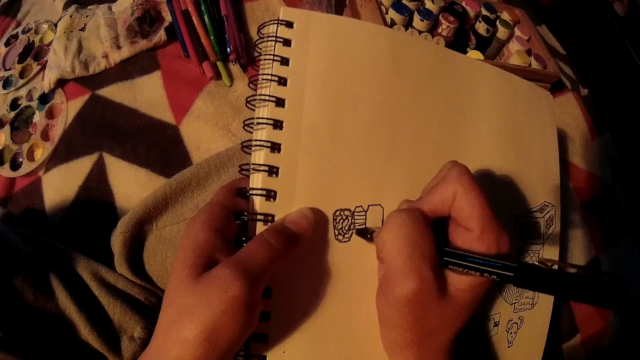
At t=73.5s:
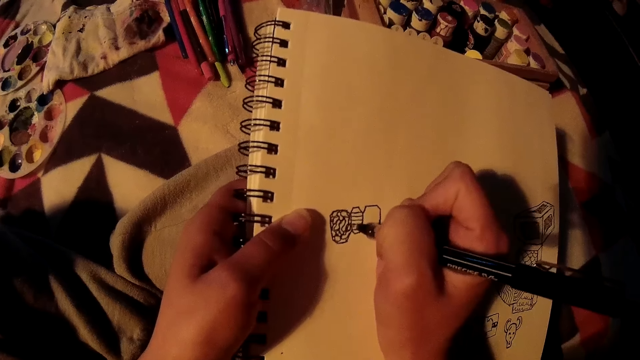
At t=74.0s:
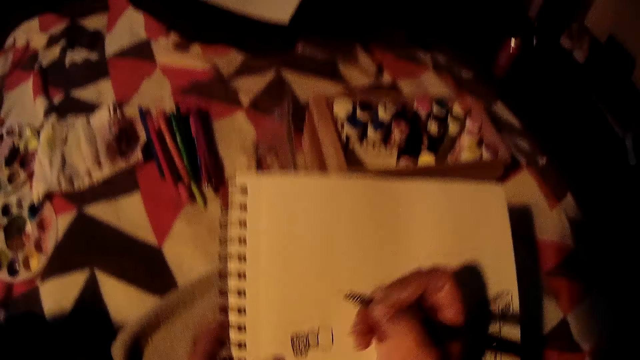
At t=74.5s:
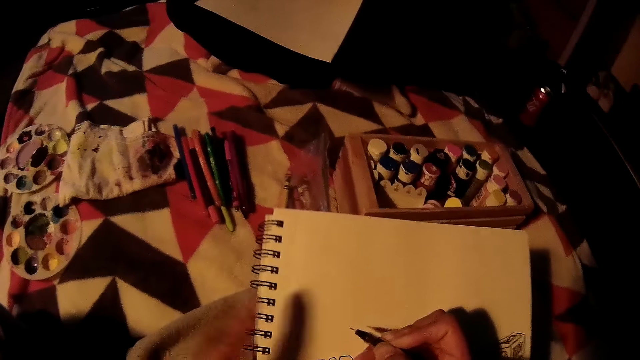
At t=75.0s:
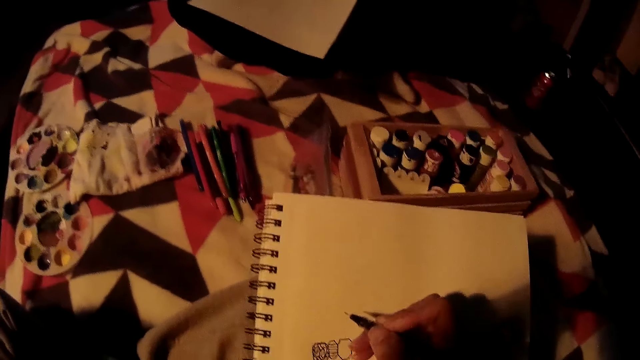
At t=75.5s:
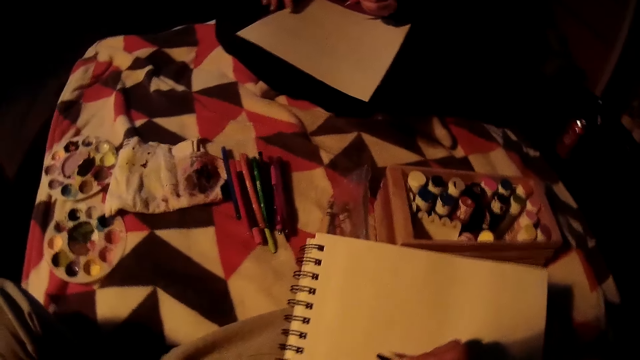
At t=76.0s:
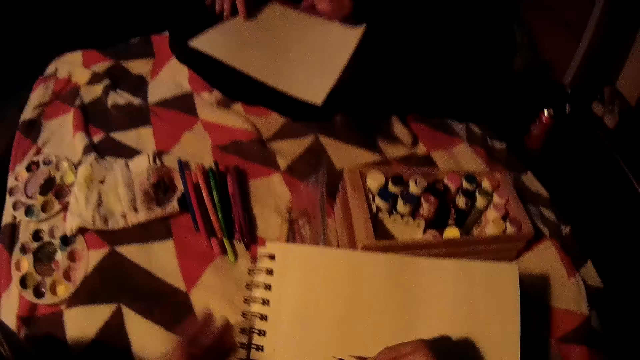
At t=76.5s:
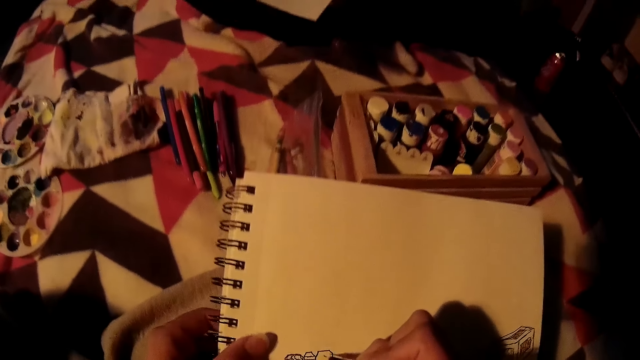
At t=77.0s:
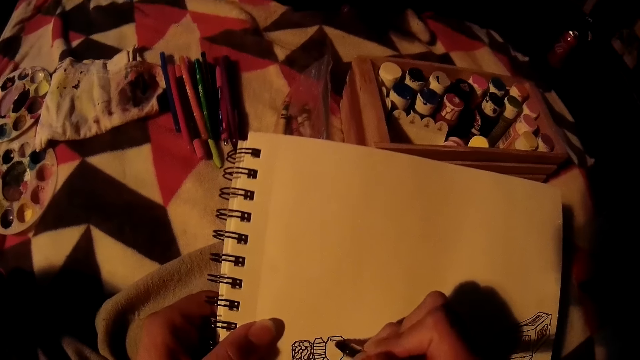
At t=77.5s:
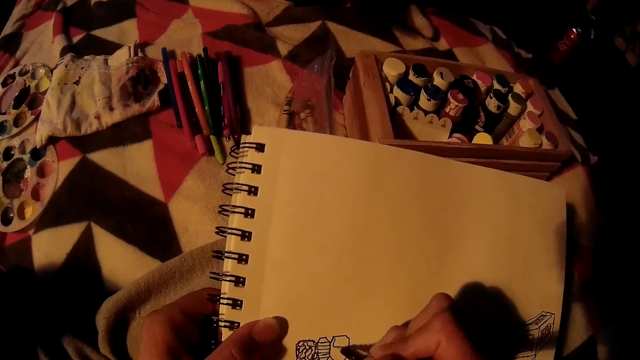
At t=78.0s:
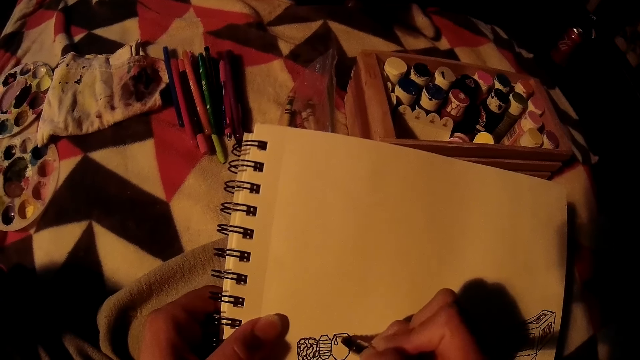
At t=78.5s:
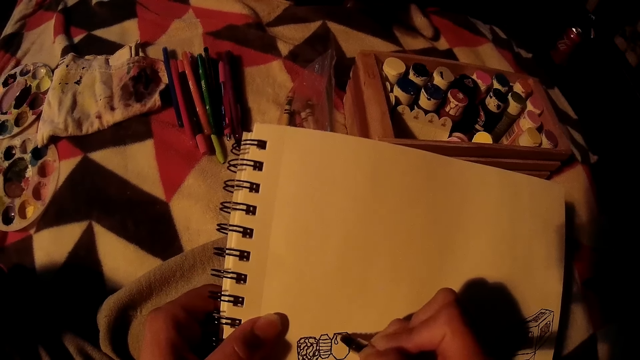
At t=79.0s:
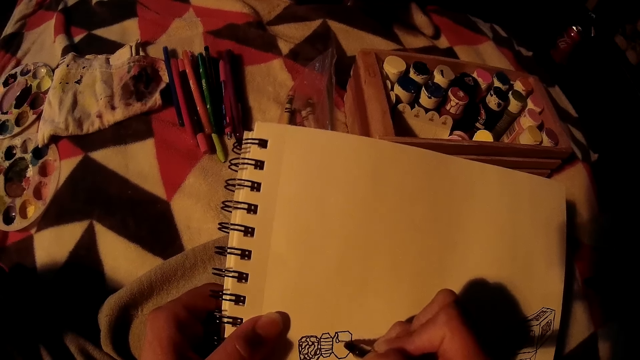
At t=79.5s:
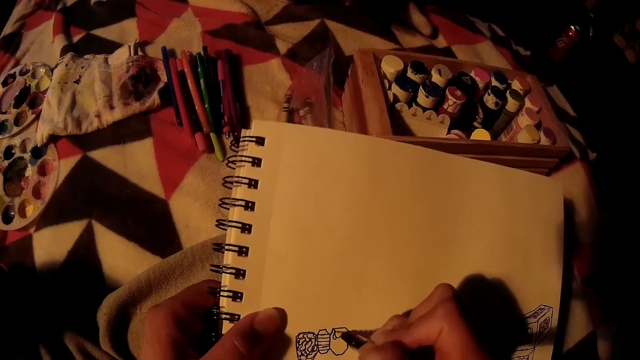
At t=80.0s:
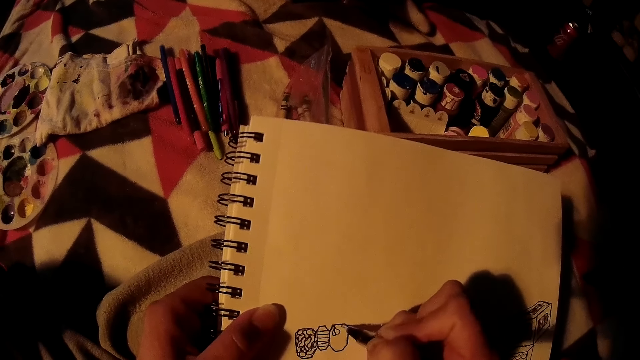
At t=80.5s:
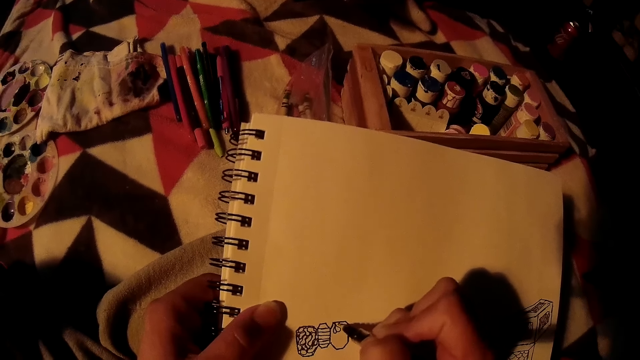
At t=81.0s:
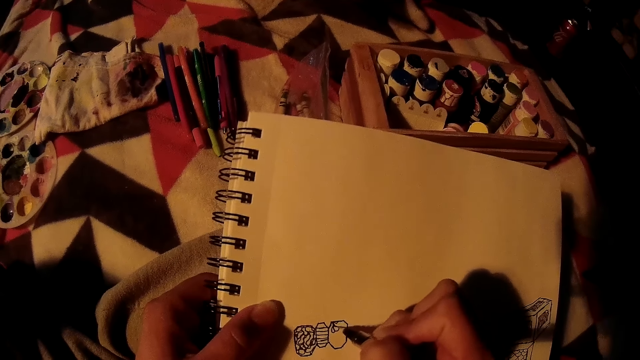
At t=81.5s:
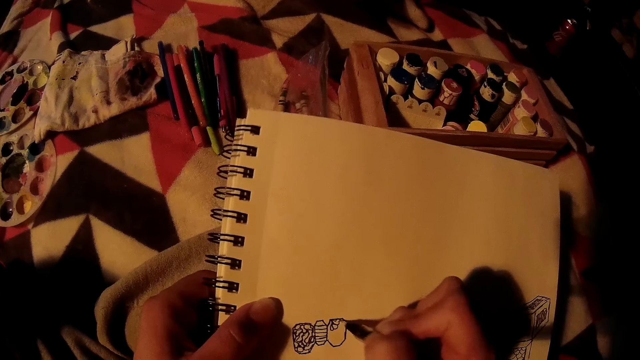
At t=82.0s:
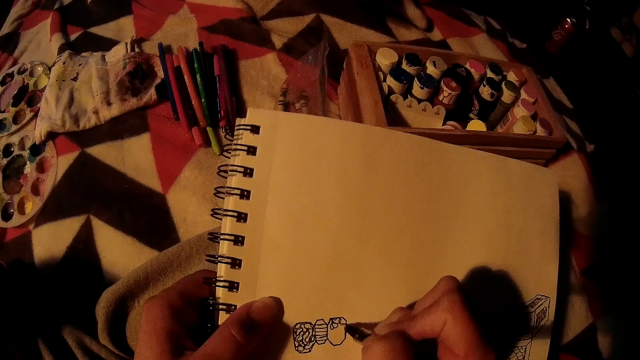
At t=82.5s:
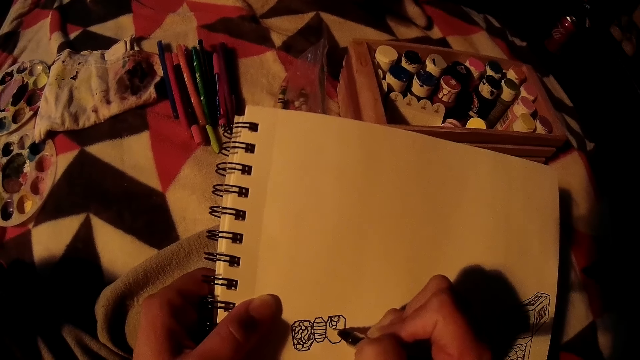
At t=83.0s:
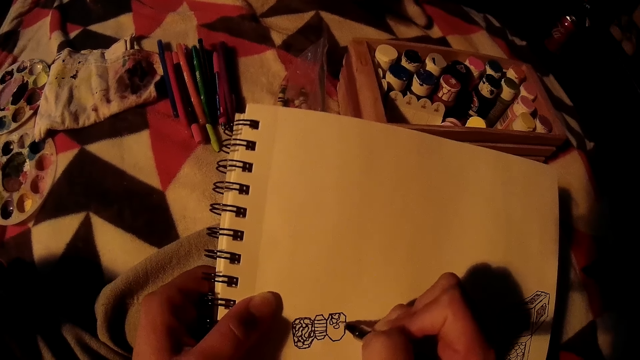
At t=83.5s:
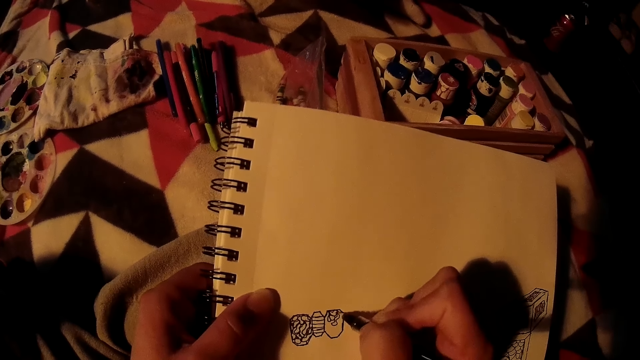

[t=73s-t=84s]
The camera wearer adjusts her glasses with her left hand. She draws on the book with the pen in her right hand.

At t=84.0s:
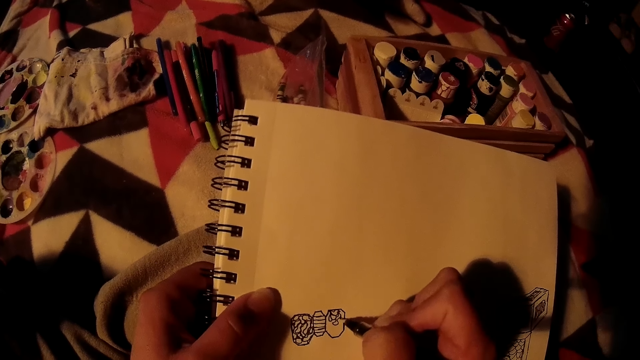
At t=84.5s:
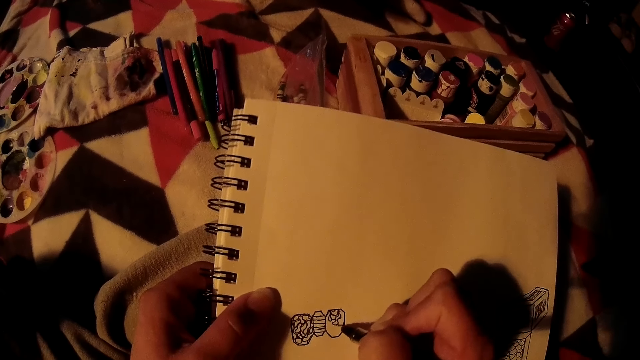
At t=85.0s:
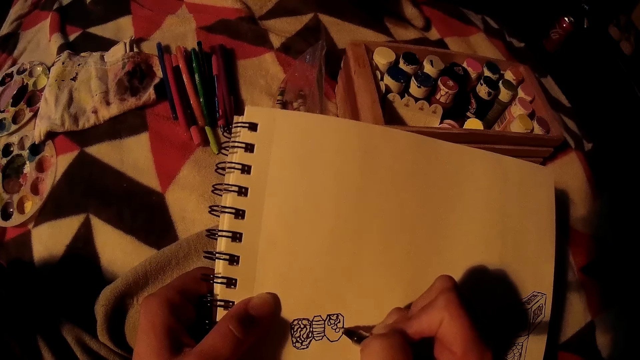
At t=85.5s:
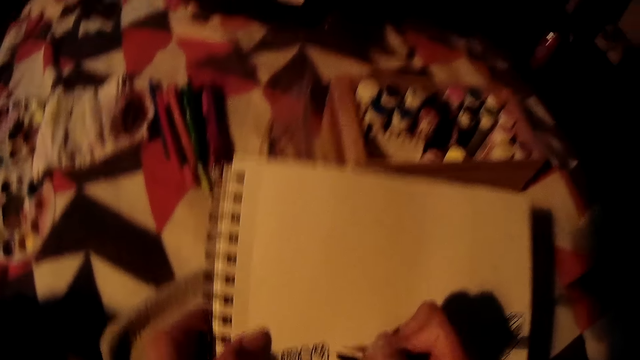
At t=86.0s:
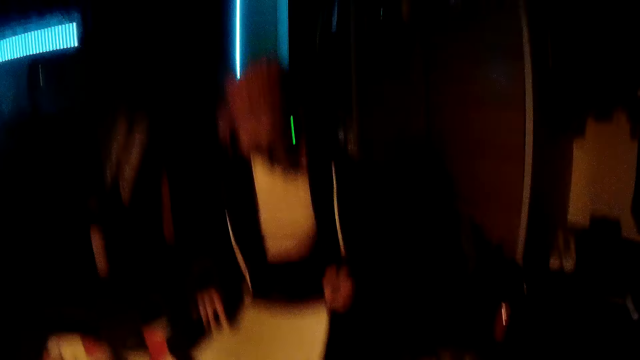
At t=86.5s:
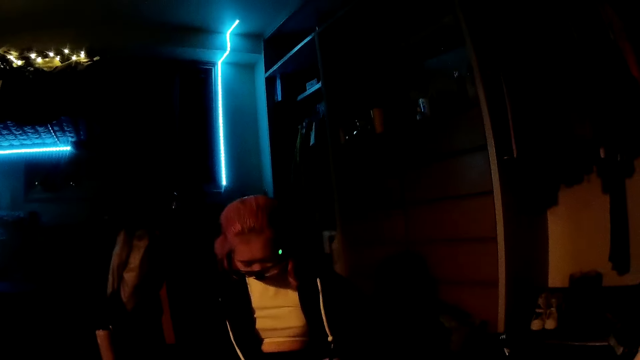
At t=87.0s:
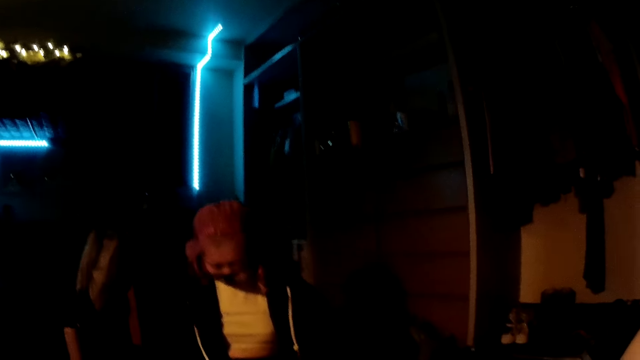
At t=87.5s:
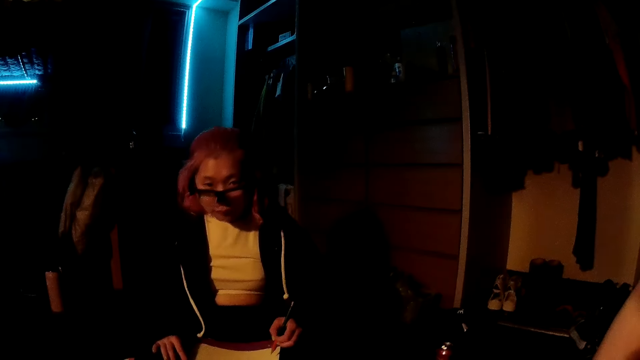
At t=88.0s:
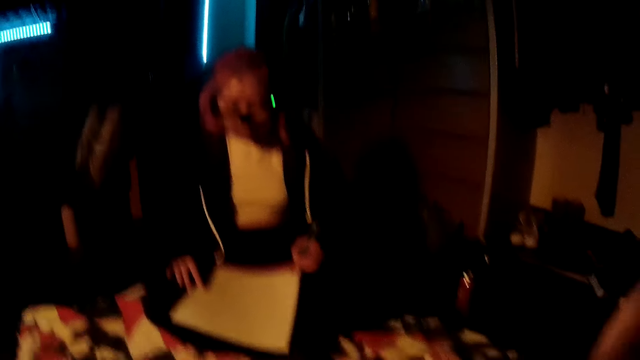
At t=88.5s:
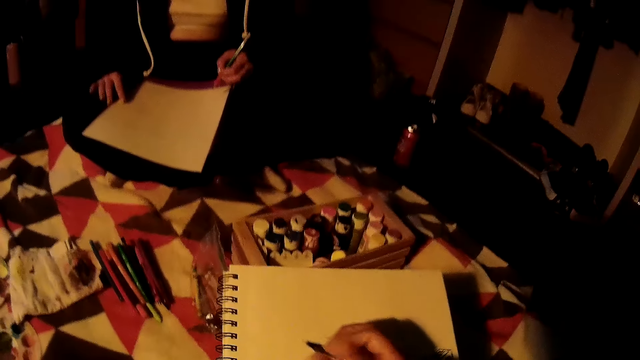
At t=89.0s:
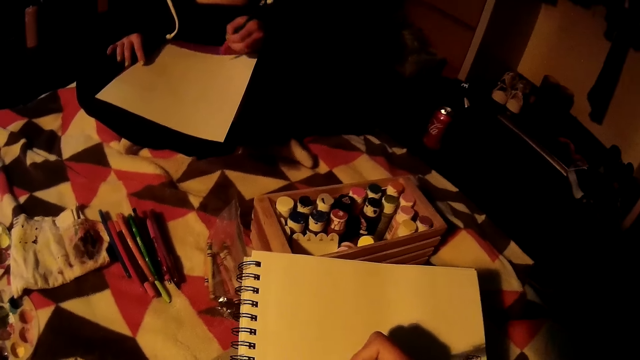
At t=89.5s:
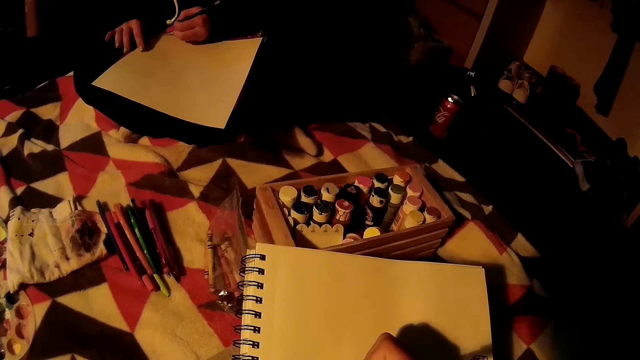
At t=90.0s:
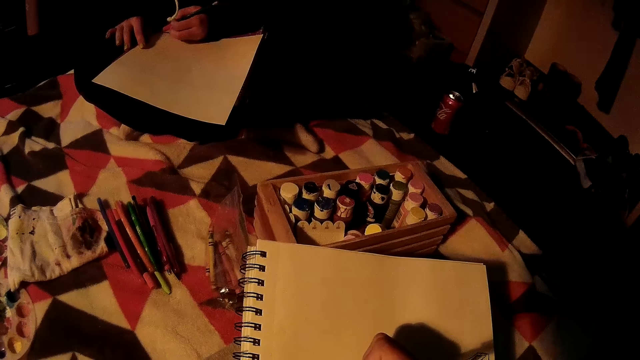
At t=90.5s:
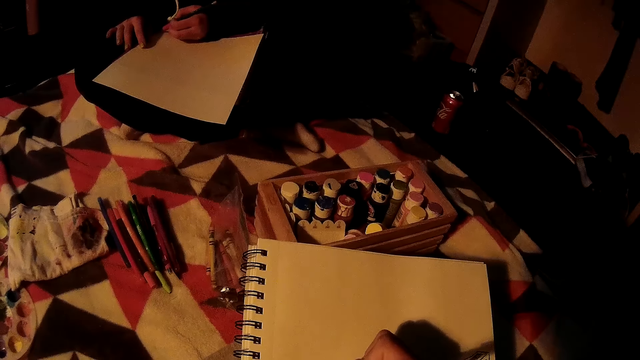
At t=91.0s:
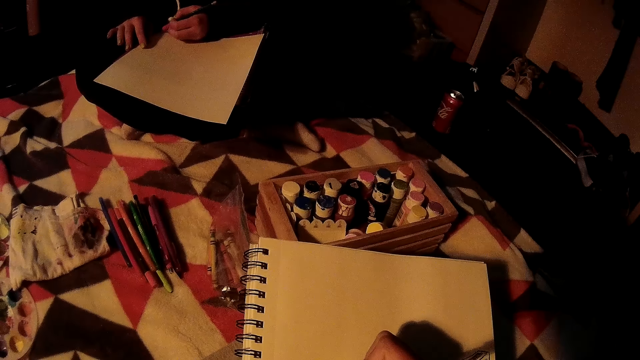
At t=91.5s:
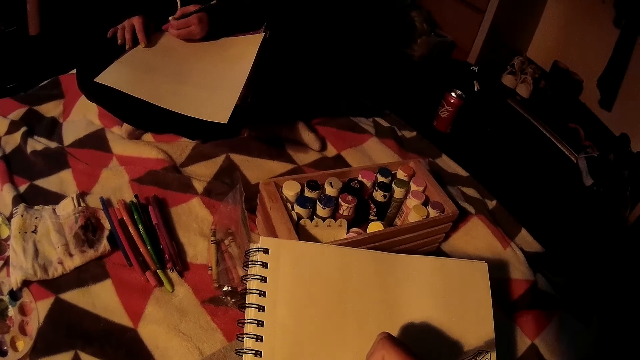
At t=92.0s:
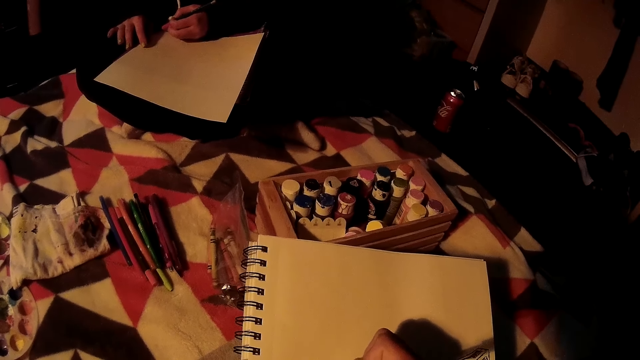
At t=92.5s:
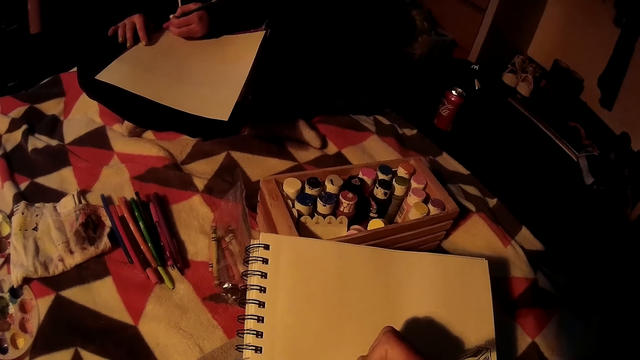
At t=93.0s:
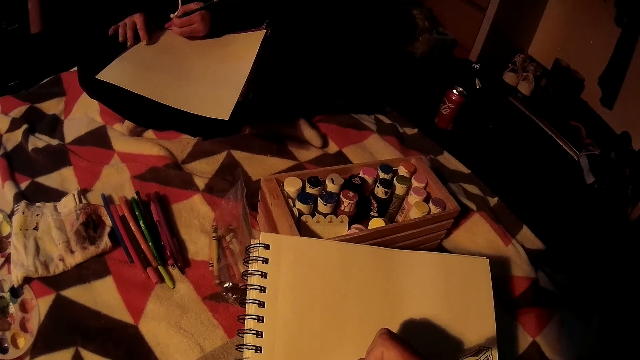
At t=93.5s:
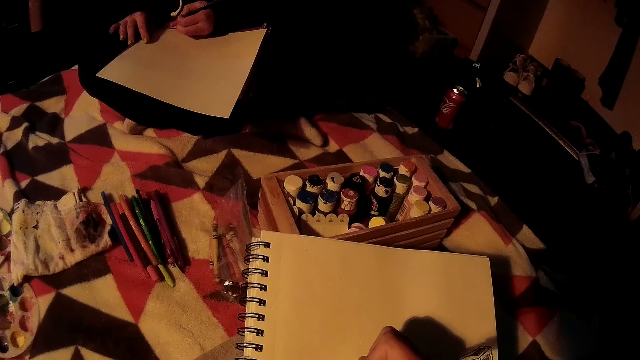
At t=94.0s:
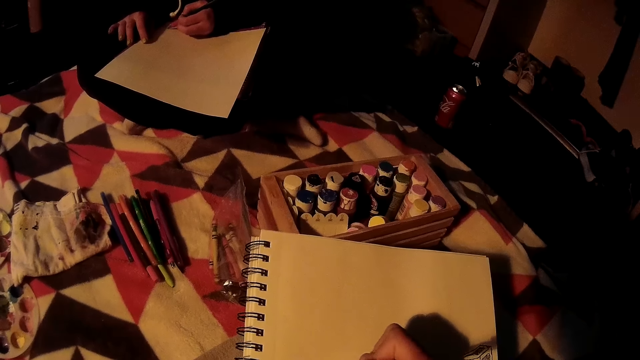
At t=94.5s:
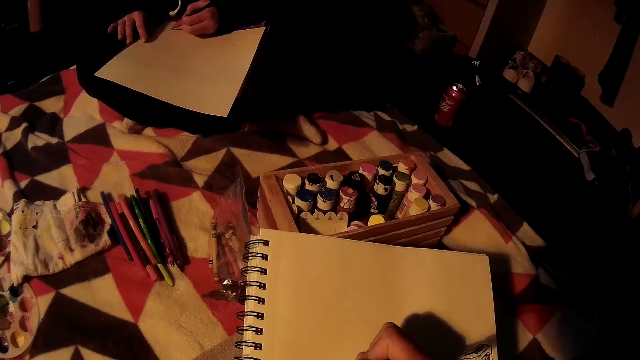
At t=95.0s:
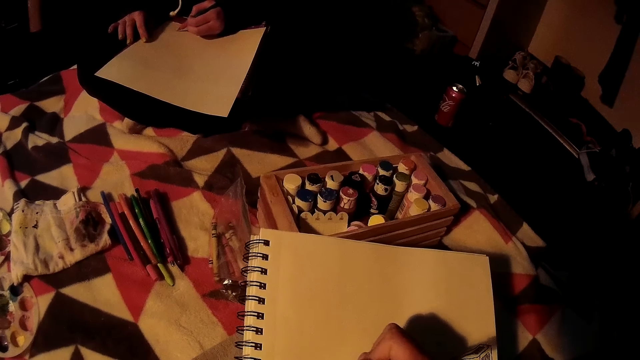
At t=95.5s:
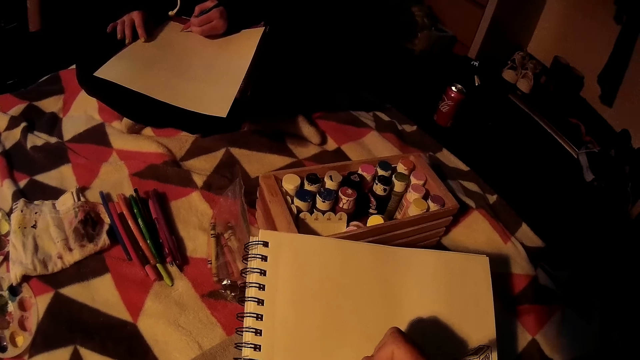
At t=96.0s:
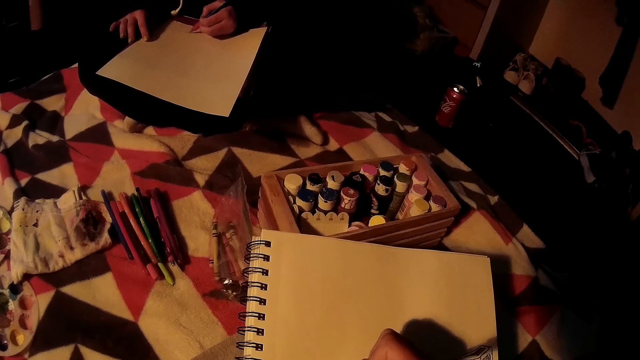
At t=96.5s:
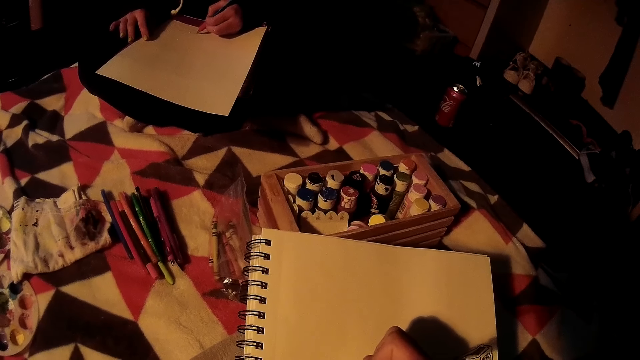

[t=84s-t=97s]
The camera wearer converses with a woman. The woman draws on the book with the pen in her left hand. The camera wearer draws on a paper with the pen.
